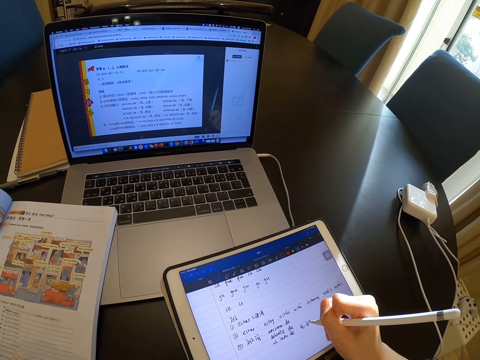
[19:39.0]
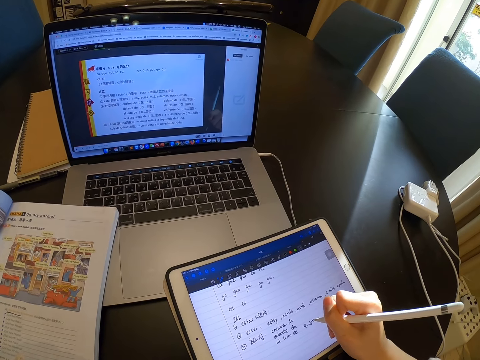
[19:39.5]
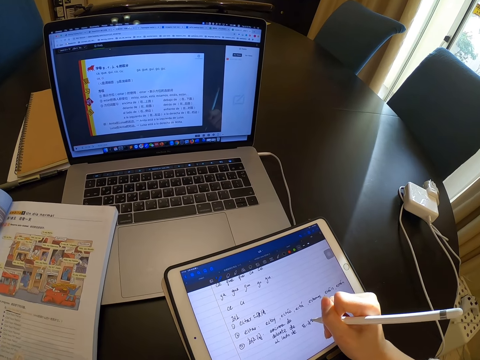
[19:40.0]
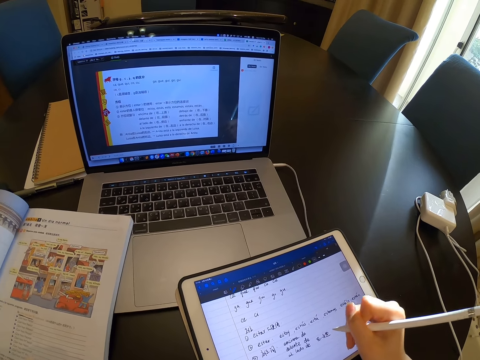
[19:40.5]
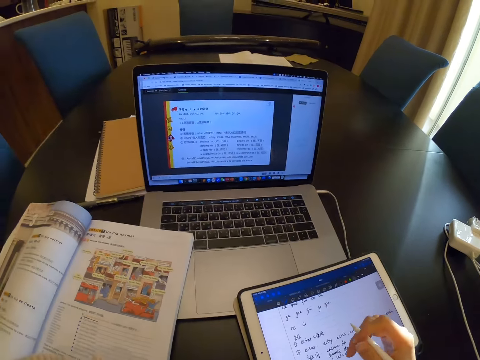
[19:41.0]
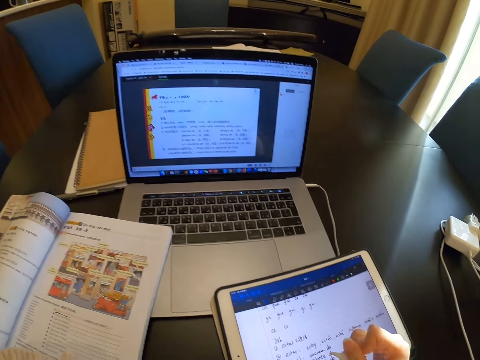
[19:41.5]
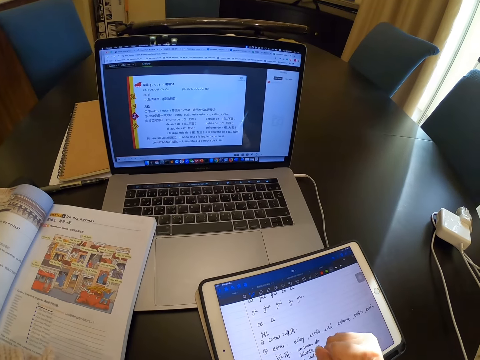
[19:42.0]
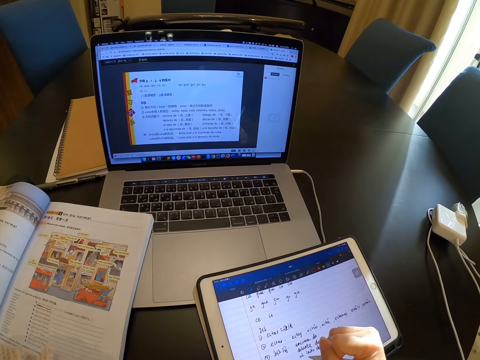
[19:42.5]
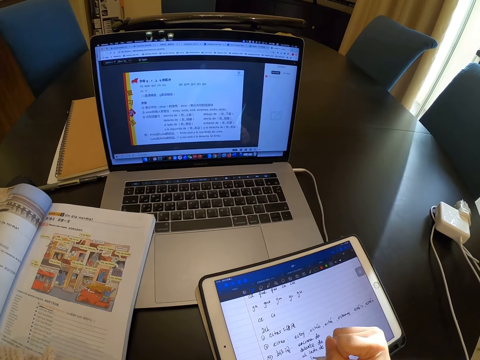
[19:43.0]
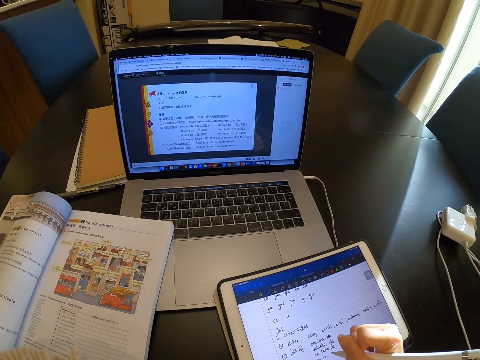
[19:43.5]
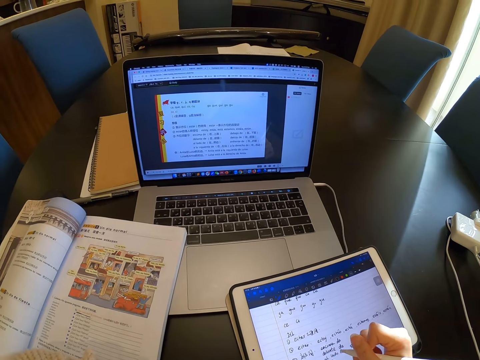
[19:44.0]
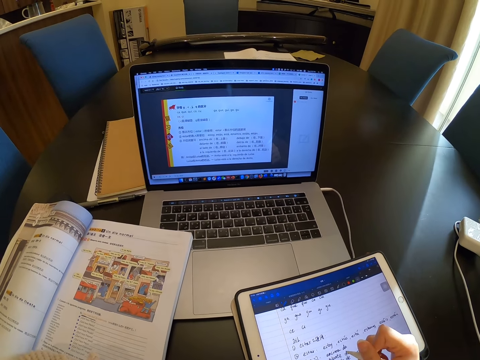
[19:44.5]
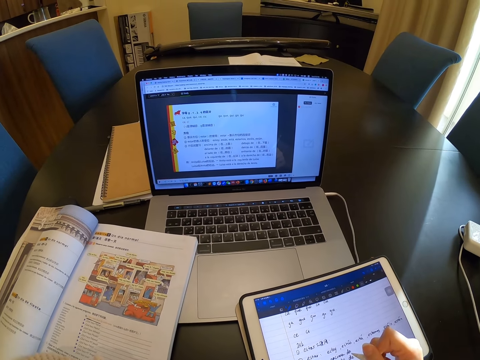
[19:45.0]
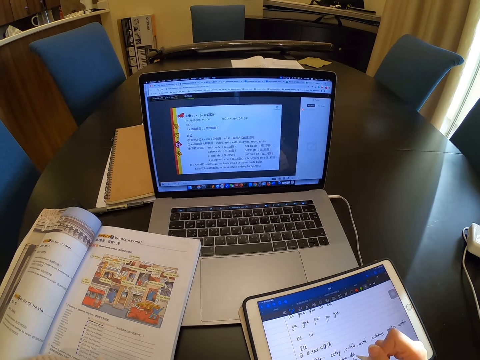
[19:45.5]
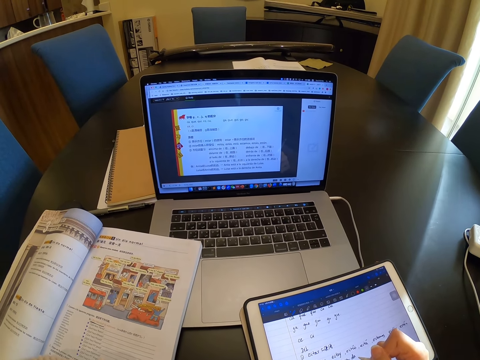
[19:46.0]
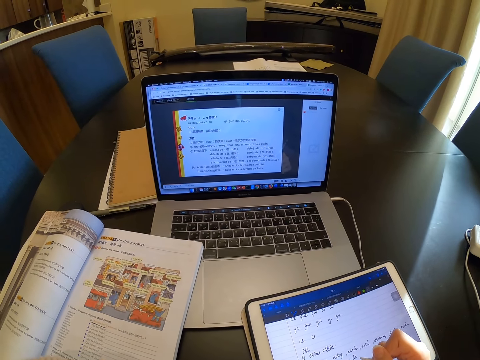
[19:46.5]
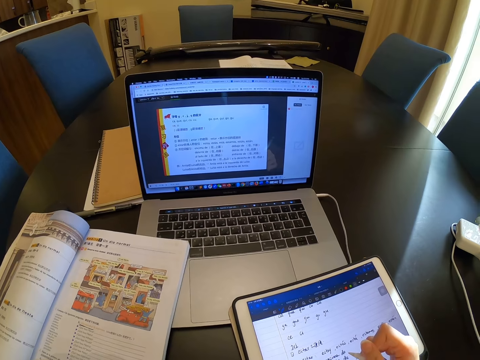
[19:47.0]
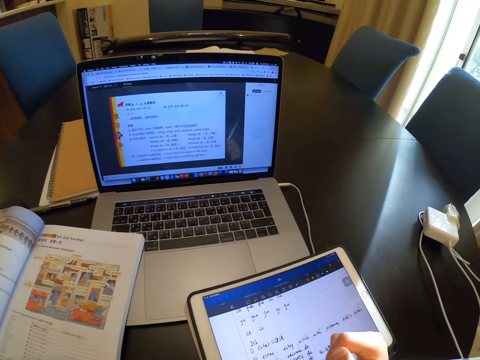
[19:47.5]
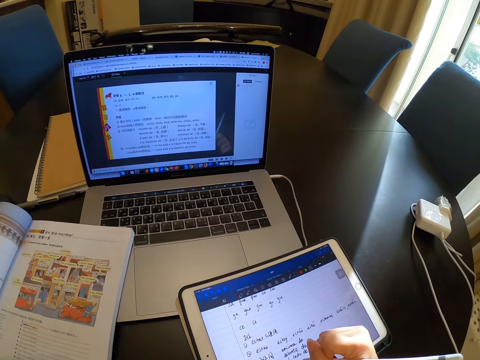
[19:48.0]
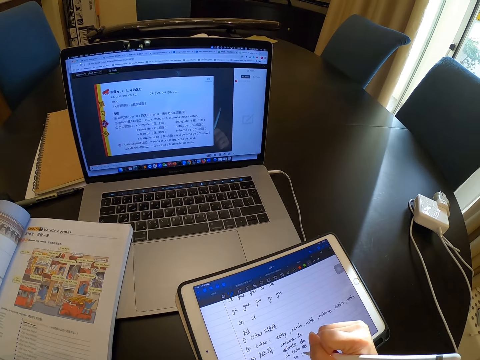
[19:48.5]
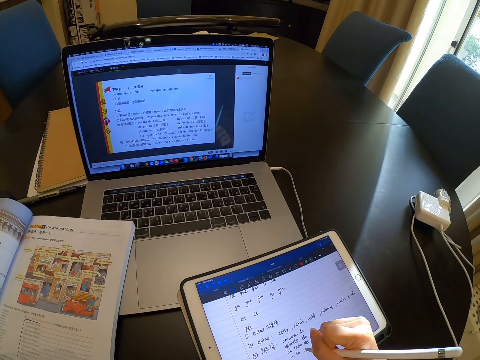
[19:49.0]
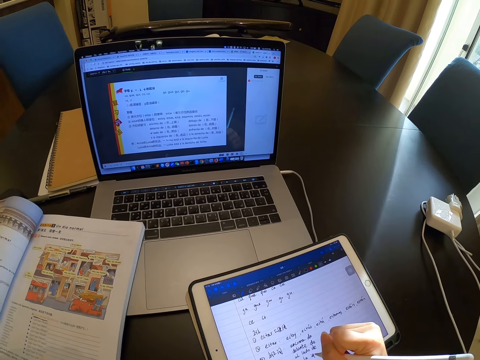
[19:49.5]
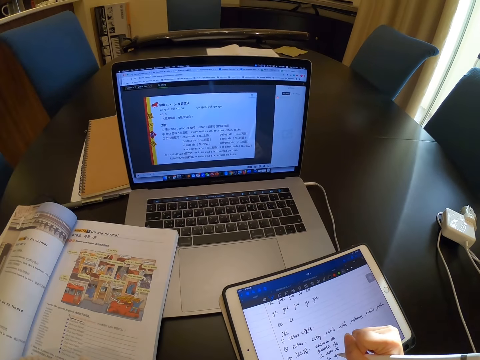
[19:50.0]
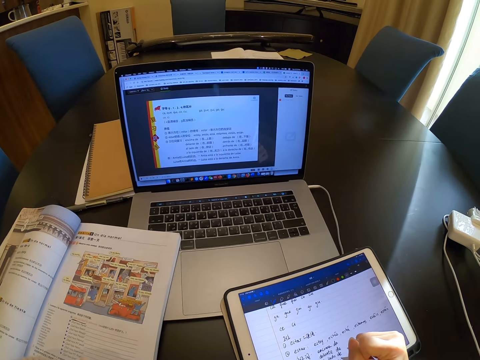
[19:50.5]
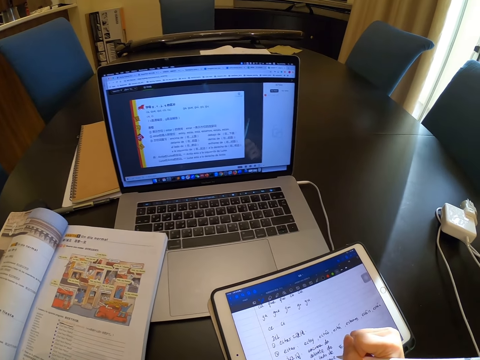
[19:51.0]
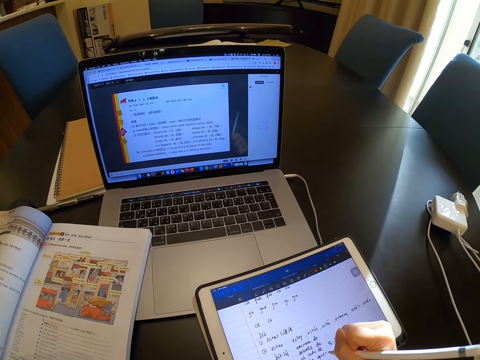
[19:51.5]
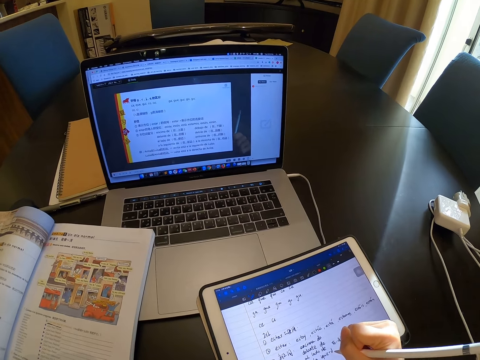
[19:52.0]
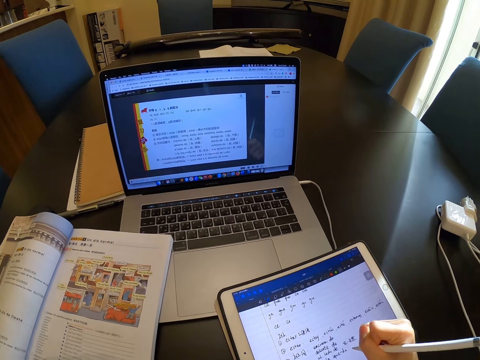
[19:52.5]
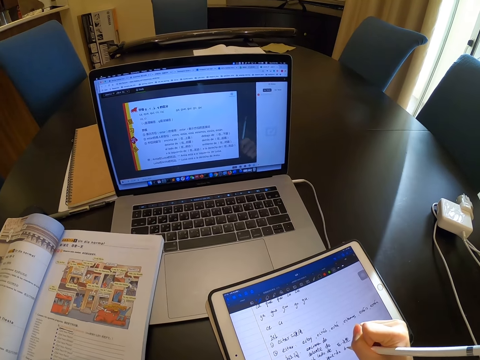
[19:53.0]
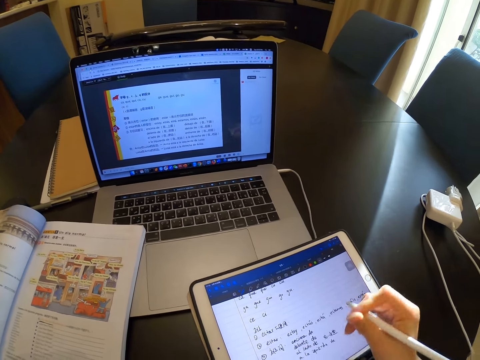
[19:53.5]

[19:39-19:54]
The camera wearer reads from the laptop. They write on the tablet.

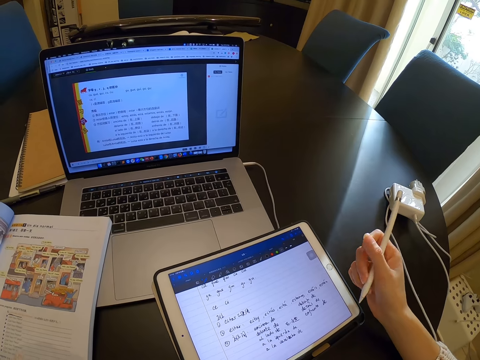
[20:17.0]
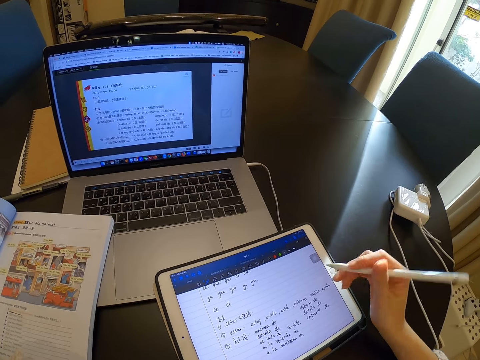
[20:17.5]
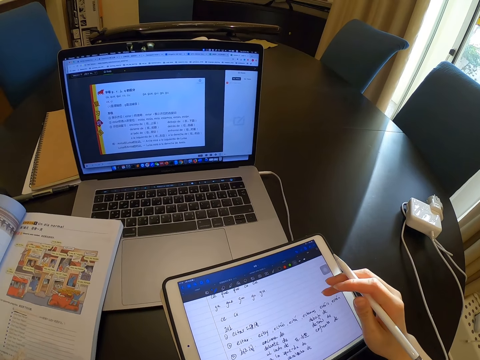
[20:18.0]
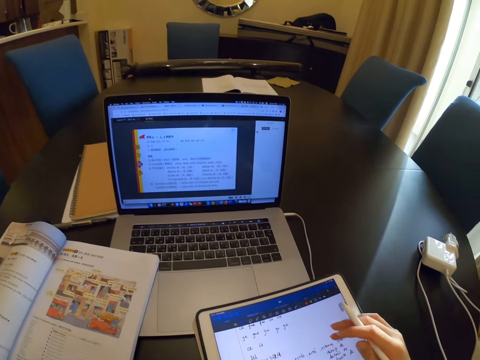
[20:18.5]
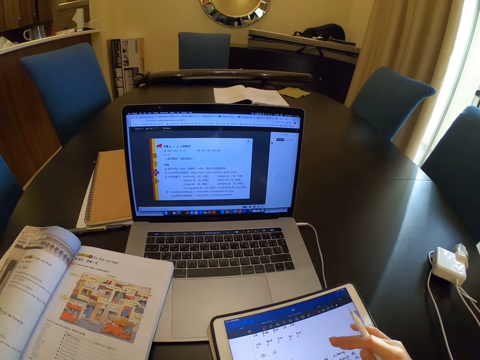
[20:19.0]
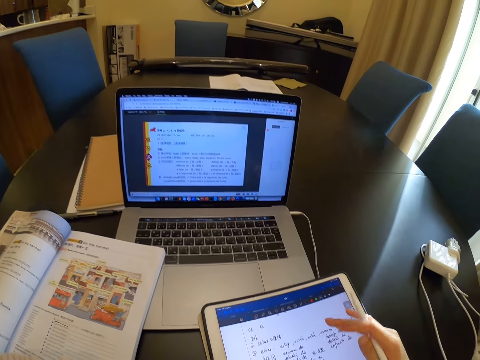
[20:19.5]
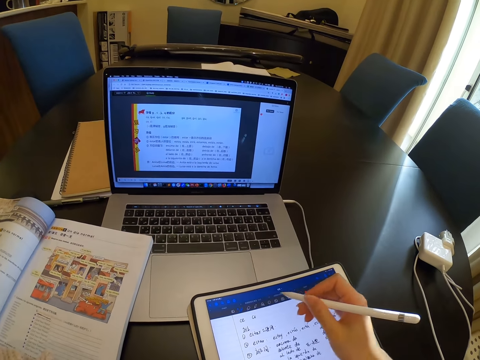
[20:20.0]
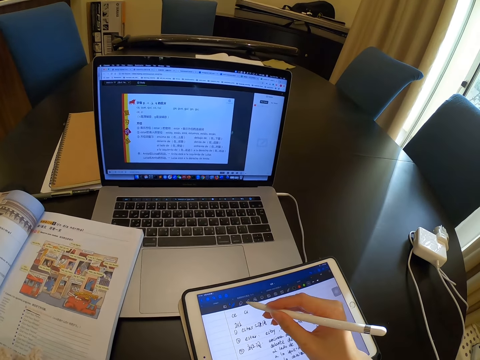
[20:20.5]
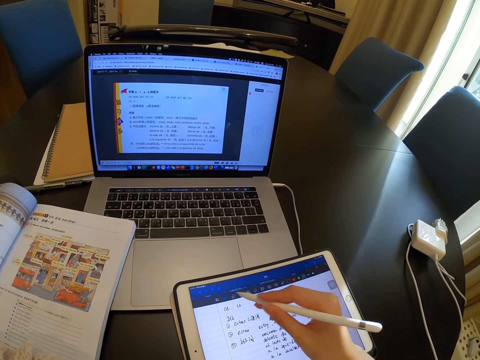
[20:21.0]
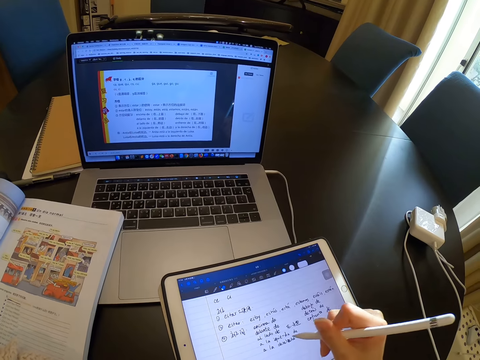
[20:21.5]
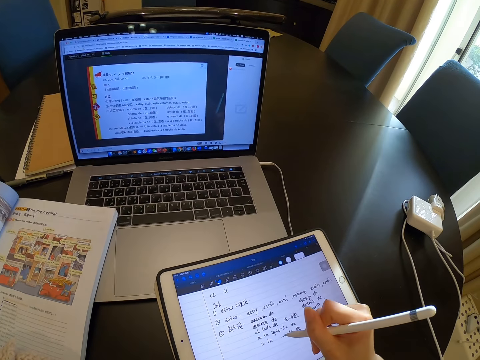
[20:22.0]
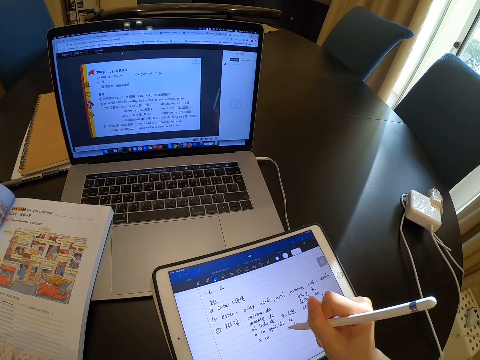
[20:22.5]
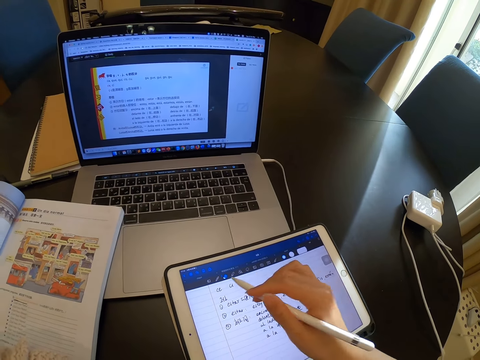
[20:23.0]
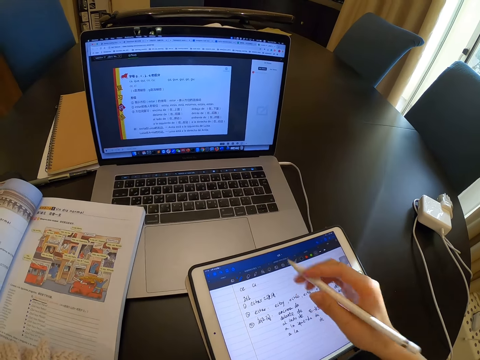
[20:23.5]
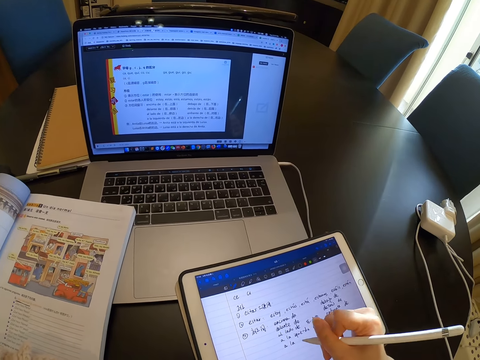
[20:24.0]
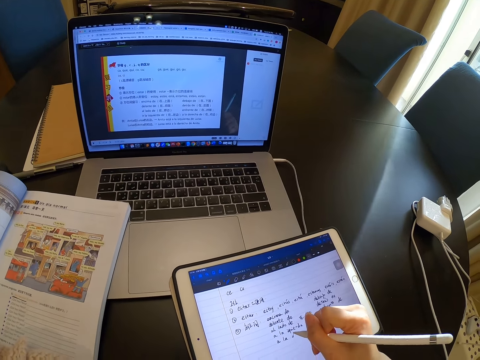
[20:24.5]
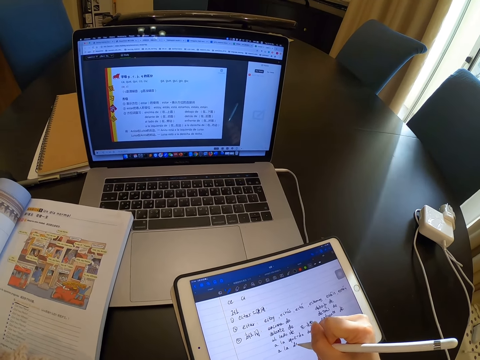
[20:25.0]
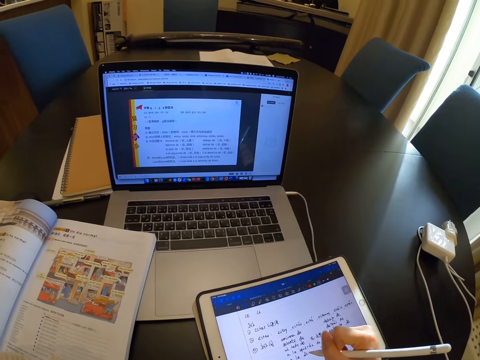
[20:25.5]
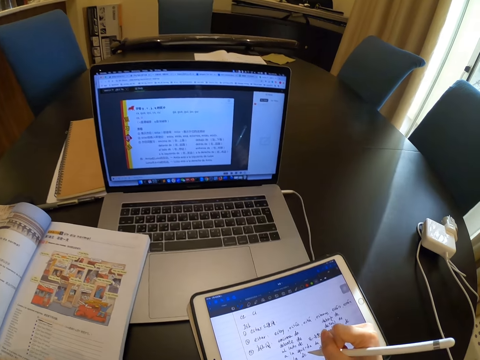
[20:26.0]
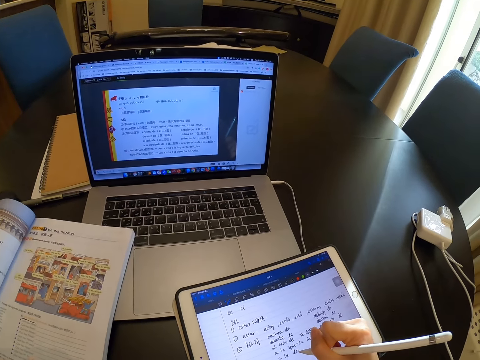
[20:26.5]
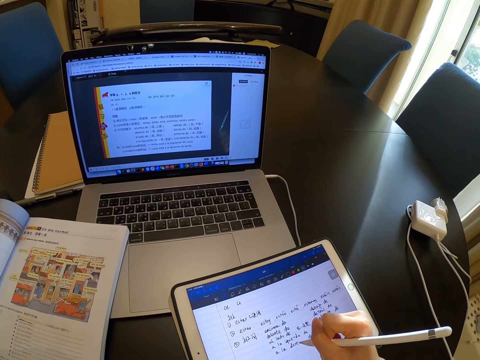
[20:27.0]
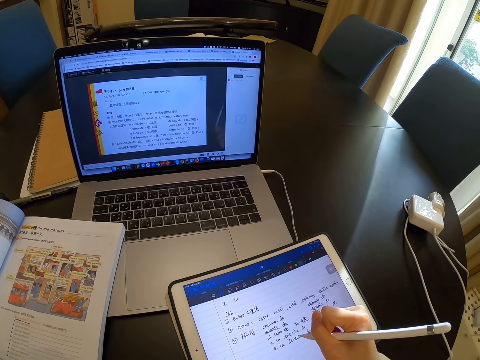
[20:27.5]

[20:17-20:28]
The camera wearer swipes her right hand on the tablet. She scrolls on the laptop. She erases the words on the tablet. She writes on the tablet.
